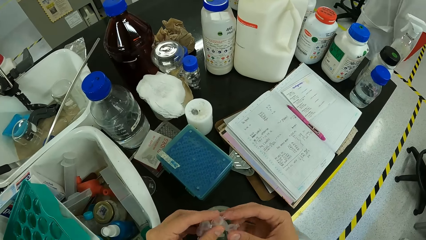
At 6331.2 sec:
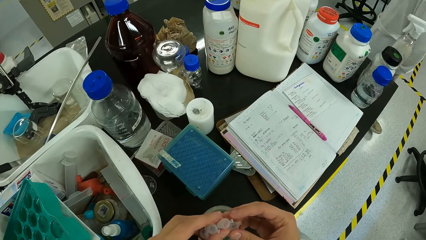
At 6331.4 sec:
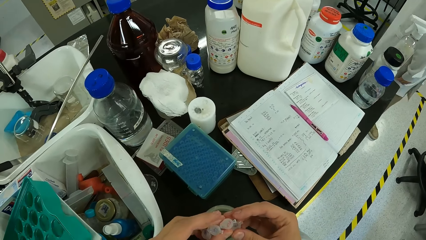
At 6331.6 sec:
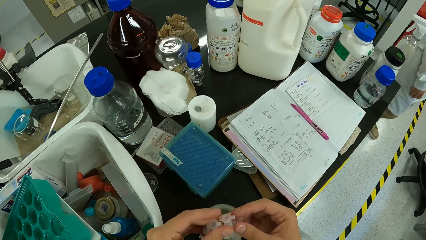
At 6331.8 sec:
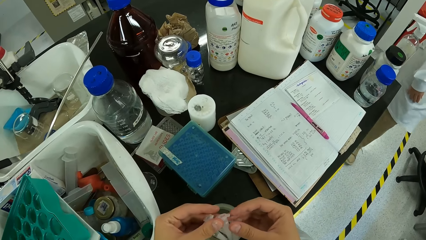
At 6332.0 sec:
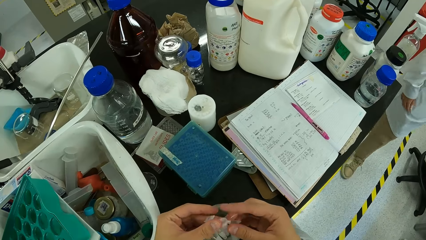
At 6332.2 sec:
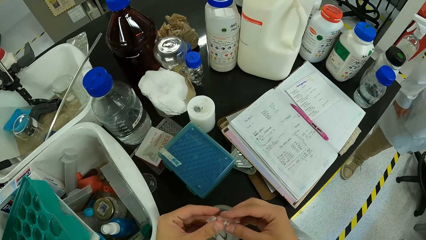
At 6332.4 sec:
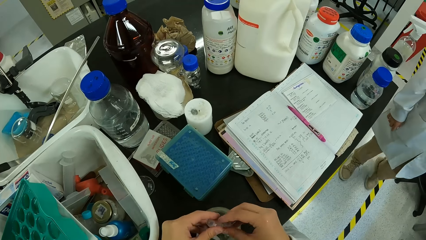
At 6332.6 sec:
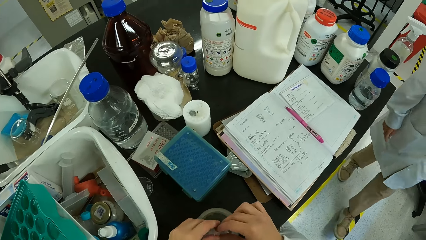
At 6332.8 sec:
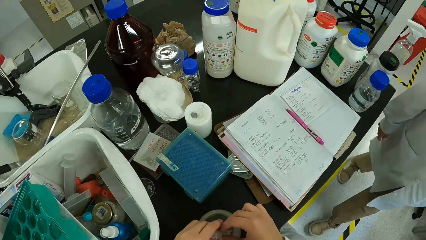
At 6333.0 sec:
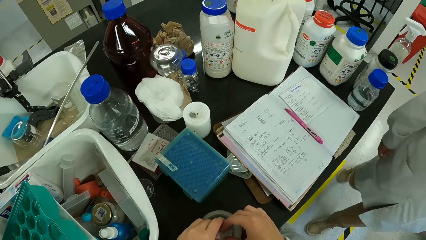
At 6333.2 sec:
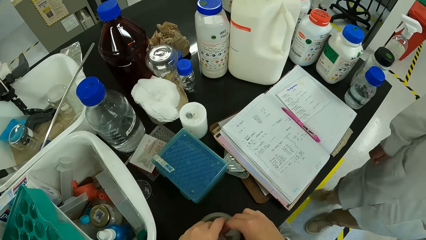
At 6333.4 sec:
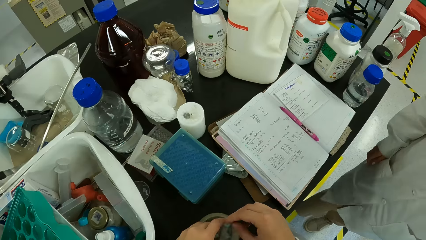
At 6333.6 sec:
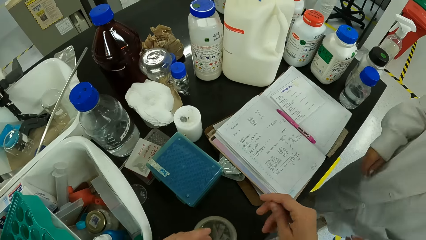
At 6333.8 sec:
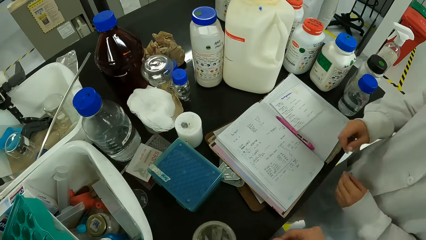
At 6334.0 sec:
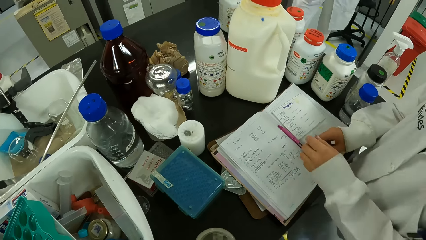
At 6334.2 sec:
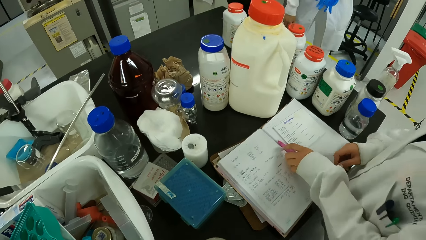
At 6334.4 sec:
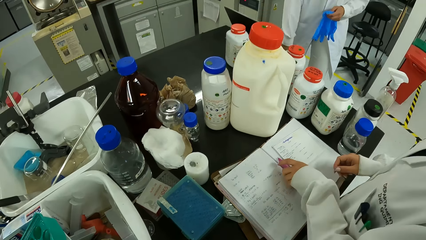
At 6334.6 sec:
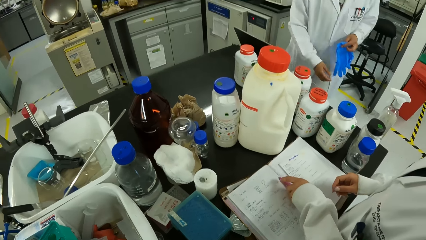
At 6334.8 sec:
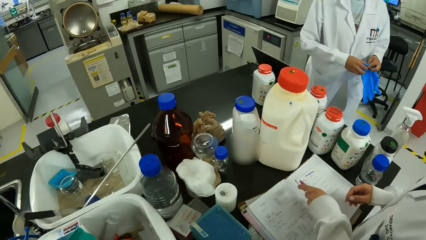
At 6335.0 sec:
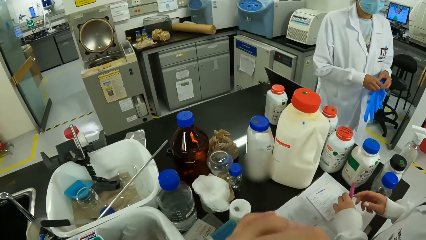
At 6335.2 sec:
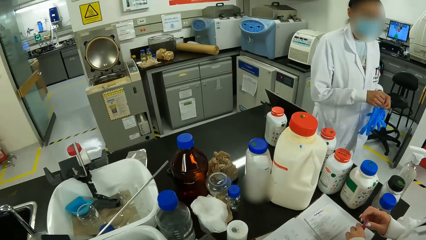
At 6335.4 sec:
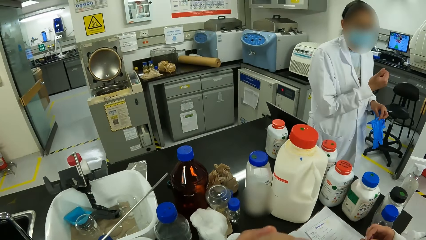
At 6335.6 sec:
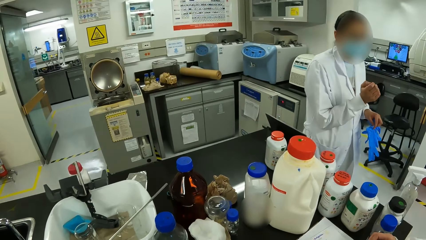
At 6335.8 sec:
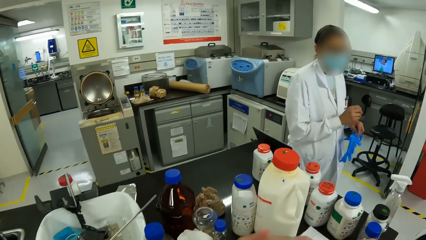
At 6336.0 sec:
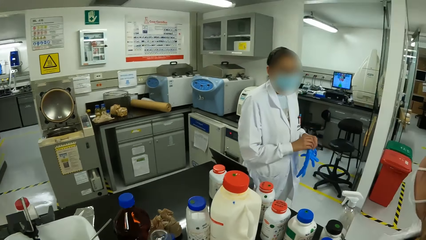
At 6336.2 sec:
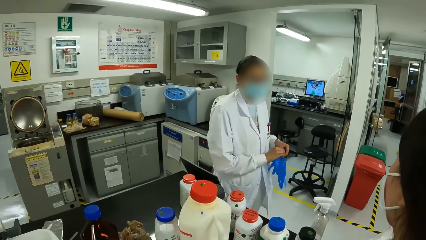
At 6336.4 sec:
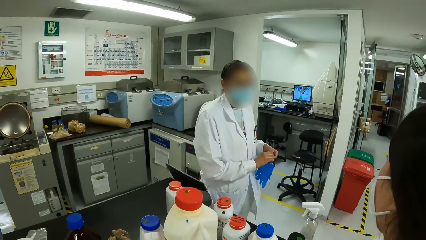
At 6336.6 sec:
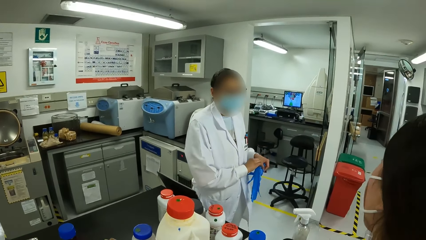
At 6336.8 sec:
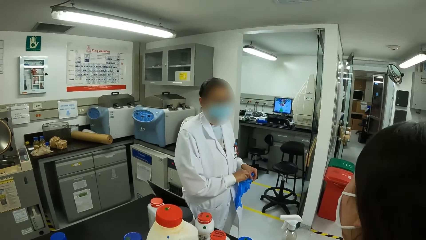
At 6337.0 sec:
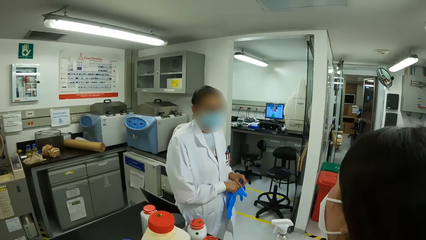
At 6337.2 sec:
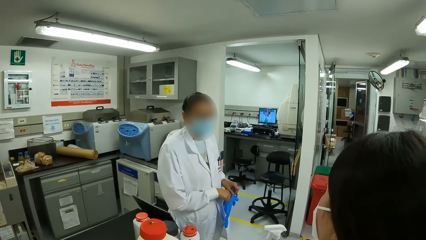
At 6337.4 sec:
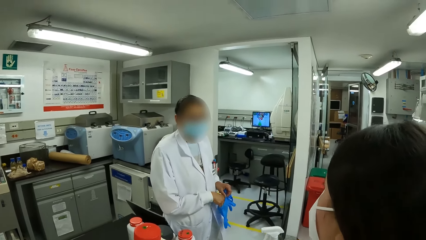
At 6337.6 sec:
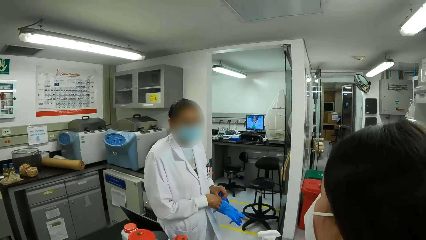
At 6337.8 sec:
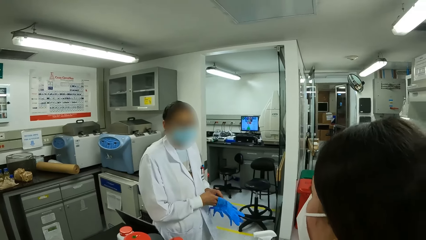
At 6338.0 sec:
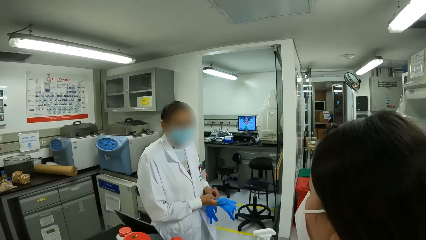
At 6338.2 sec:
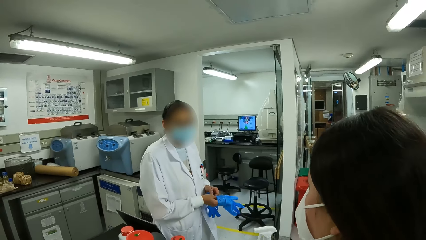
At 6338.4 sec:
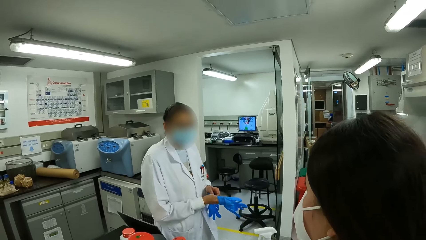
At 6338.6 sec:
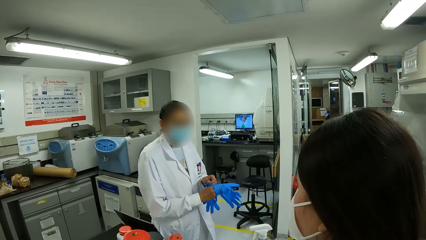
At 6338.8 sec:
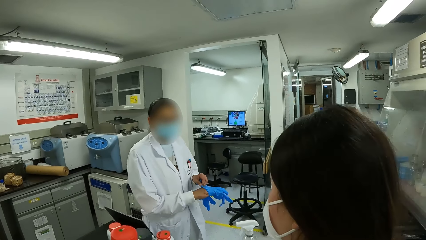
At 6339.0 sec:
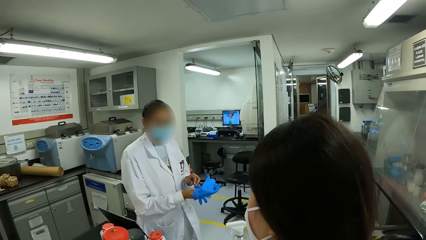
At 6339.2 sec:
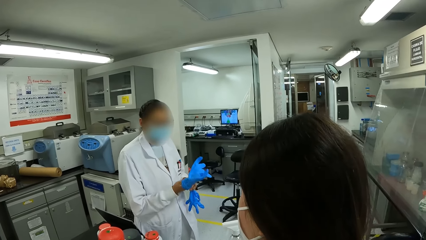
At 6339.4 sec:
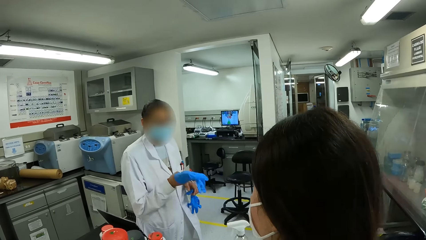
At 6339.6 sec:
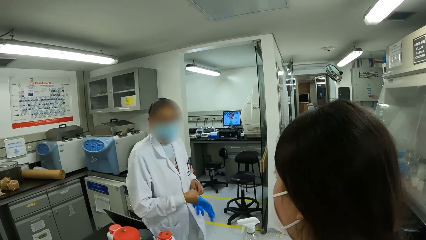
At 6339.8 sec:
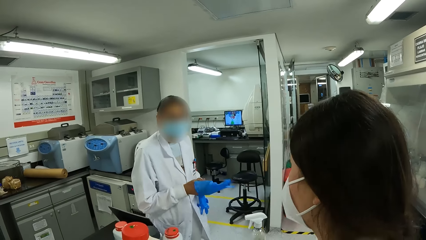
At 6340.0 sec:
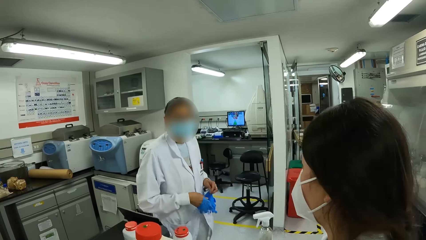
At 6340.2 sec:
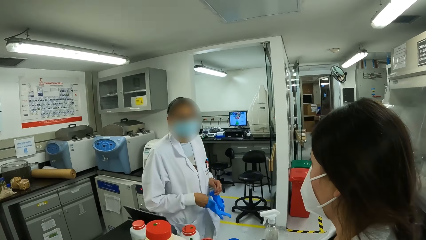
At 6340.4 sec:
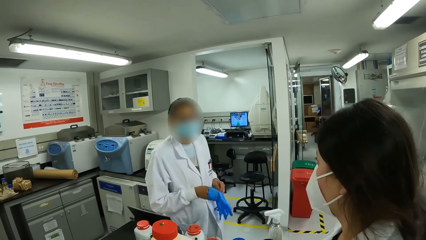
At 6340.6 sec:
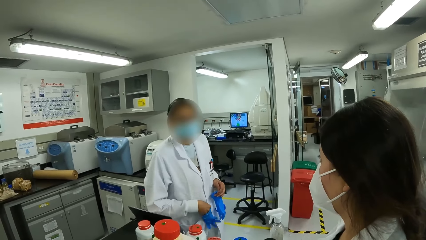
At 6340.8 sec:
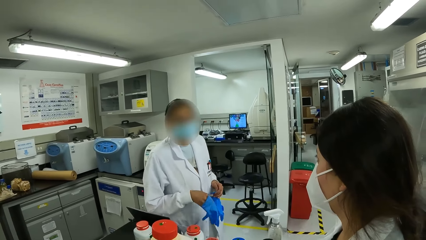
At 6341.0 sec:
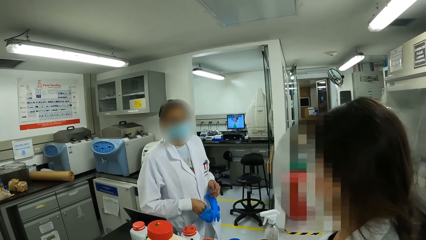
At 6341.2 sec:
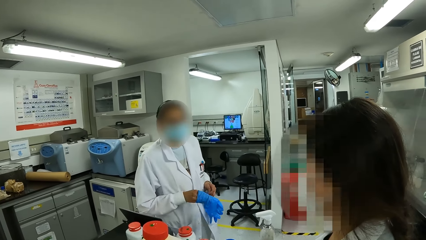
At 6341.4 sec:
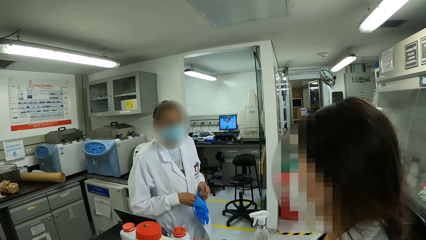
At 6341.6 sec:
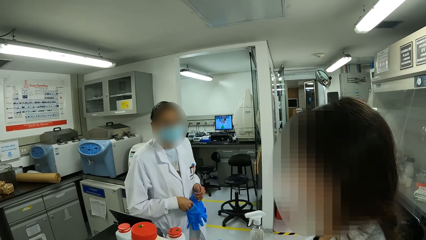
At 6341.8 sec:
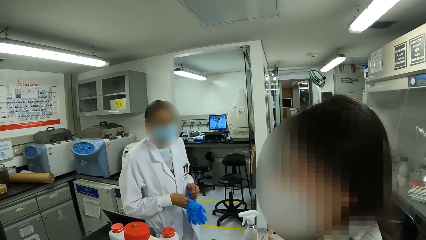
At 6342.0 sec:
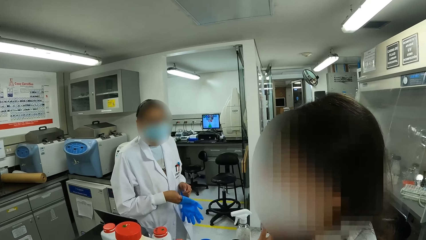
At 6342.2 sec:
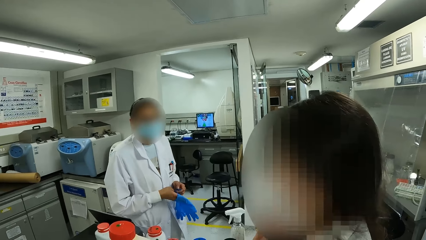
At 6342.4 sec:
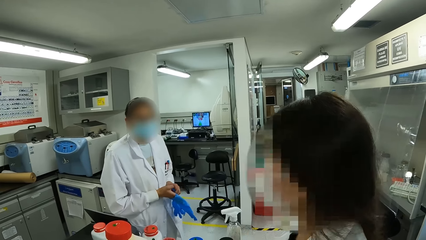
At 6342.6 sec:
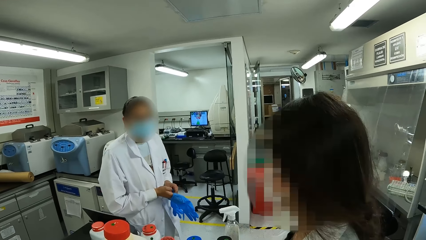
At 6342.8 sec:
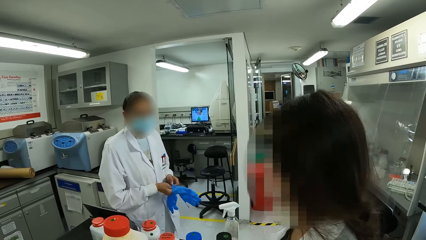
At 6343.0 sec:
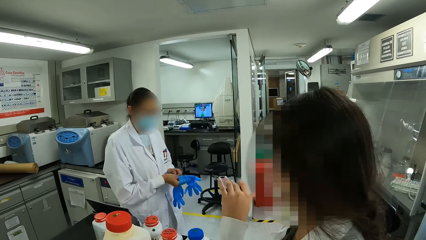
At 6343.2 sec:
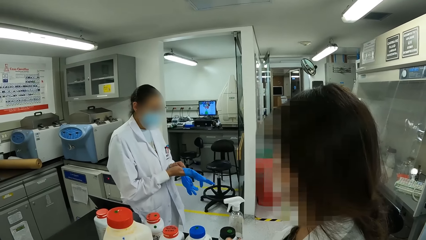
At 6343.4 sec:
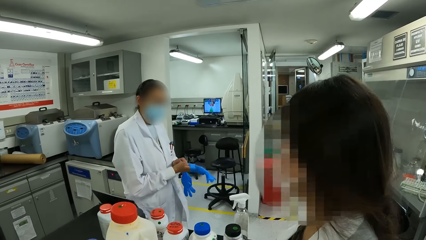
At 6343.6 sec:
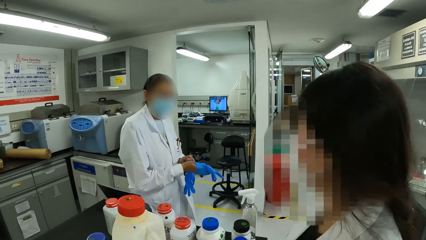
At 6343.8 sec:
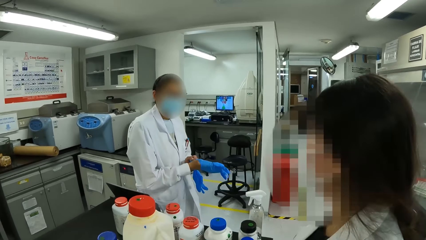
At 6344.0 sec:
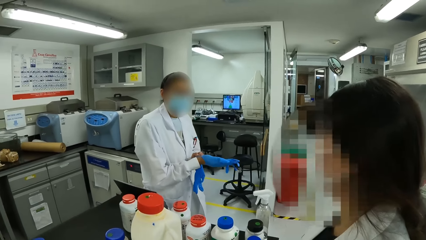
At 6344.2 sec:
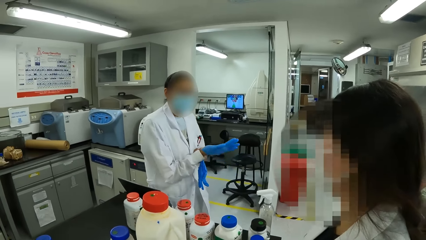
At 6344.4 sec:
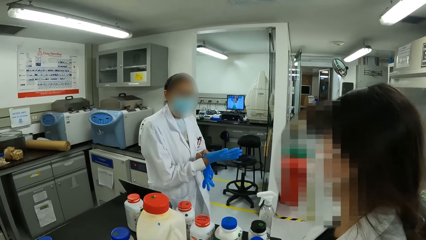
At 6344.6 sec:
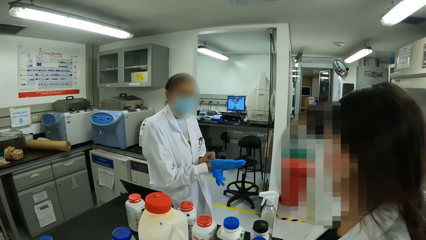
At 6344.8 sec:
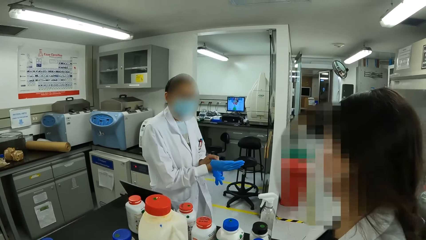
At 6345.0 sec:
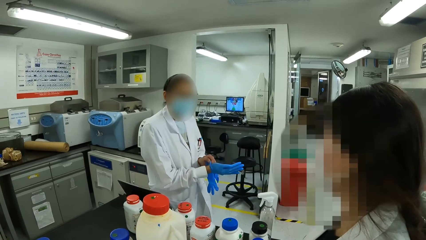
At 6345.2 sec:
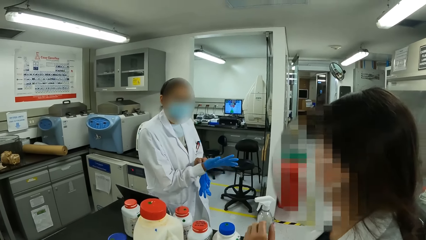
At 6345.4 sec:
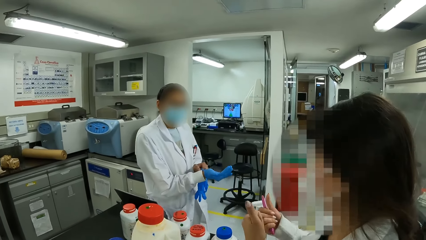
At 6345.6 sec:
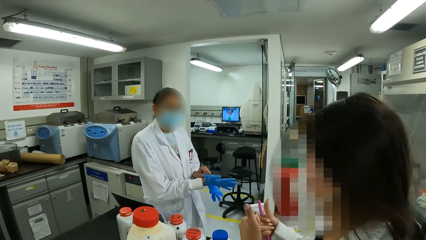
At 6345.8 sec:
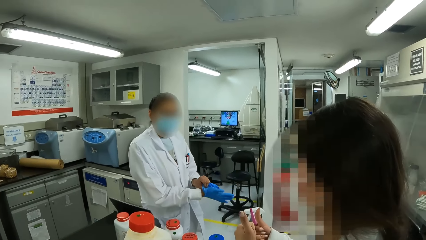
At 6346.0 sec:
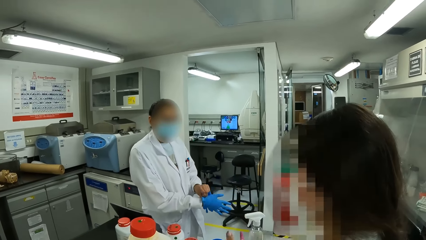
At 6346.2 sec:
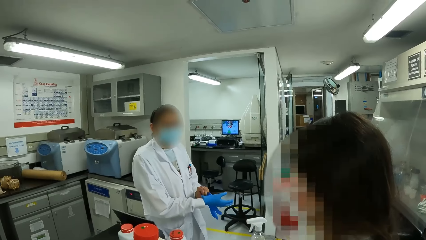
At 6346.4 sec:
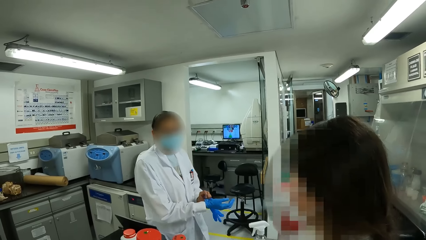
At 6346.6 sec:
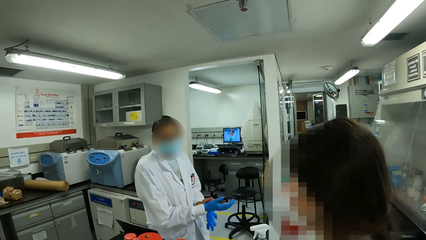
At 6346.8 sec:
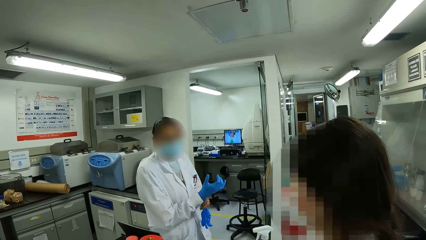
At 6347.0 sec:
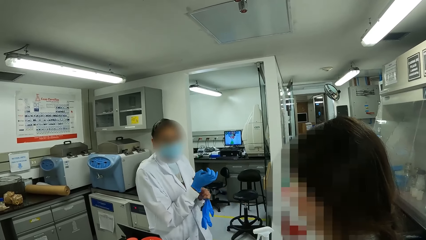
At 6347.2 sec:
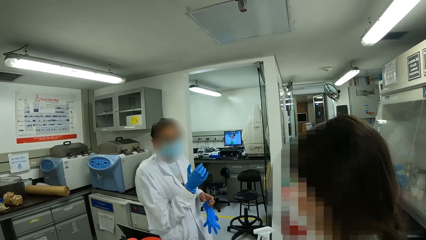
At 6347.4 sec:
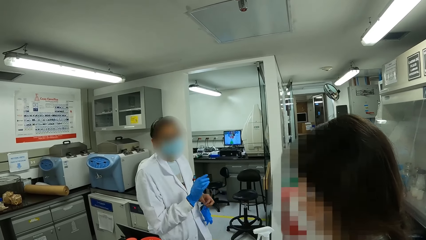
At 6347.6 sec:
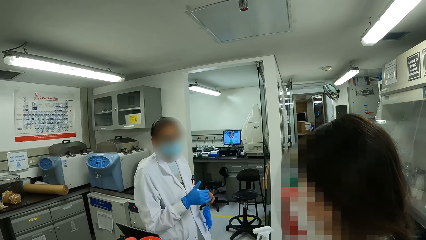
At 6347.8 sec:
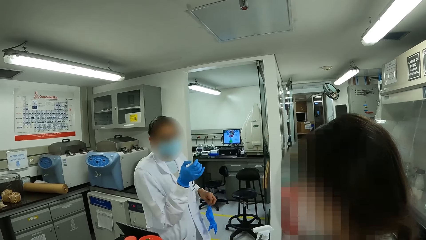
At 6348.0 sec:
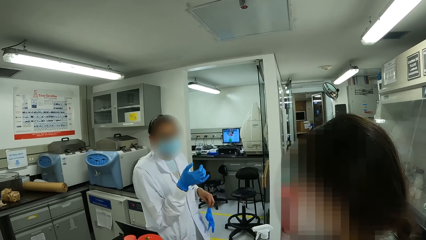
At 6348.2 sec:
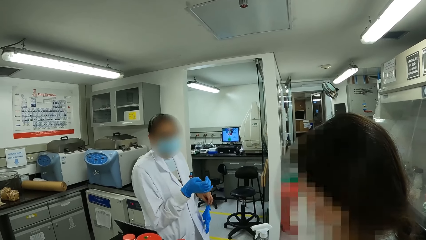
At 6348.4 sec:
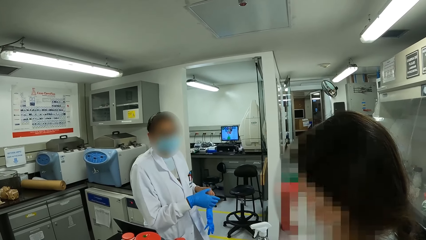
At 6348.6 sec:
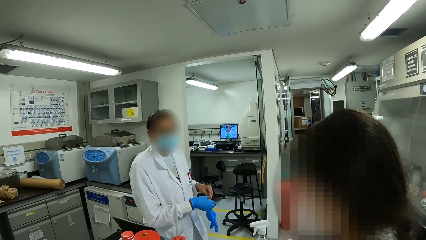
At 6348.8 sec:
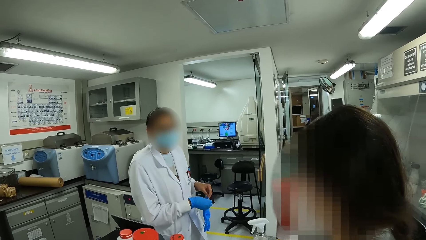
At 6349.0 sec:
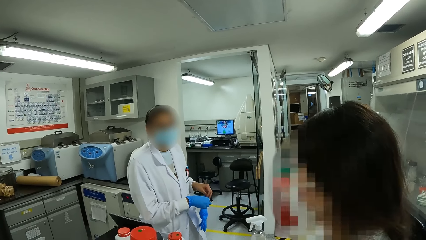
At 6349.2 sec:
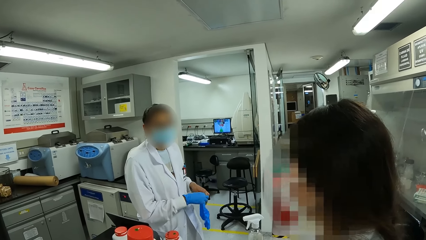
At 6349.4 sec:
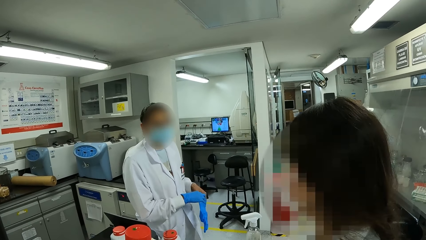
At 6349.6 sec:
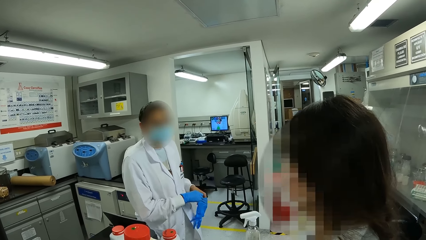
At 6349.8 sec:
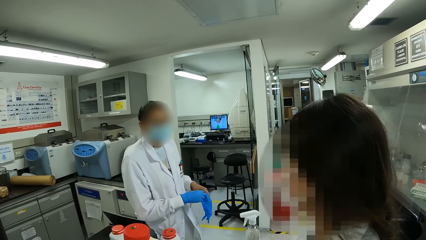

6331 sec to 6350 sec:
The camera wearer examines the tubes. They do something. A person picks up a pen. The camera wearer looks around. Another person wears gloves. The first person jumps. The other person wears gloves. The other person interacts with the first person.
